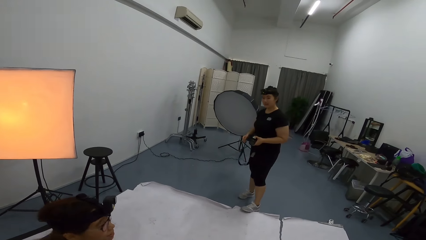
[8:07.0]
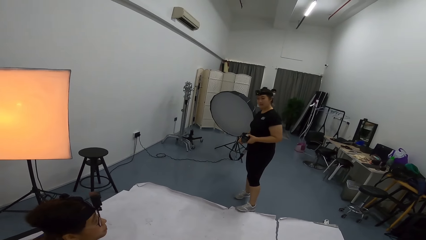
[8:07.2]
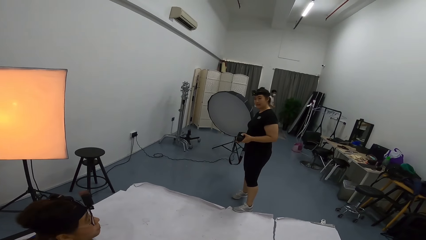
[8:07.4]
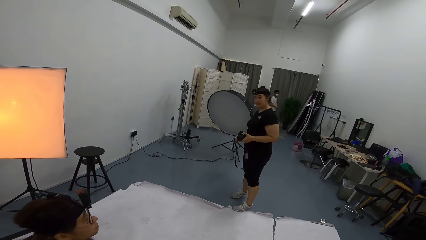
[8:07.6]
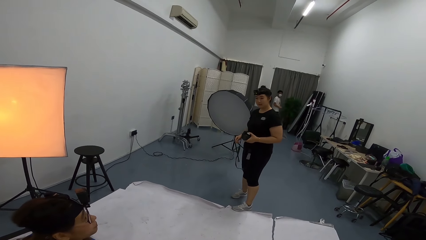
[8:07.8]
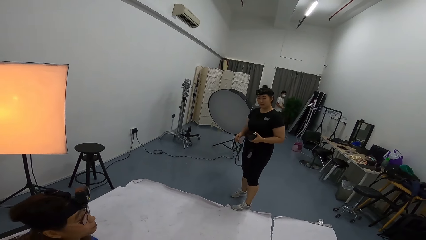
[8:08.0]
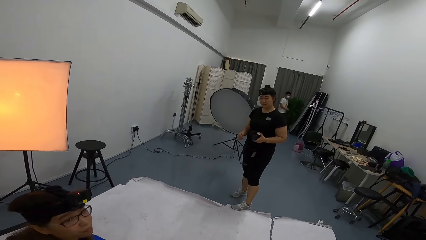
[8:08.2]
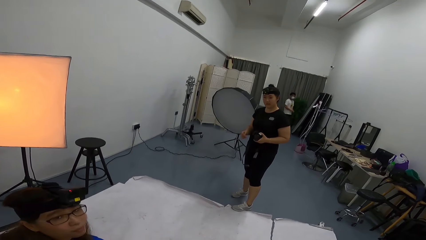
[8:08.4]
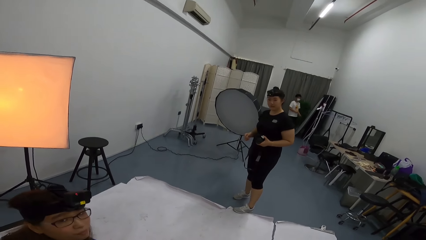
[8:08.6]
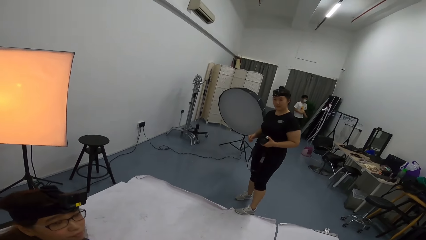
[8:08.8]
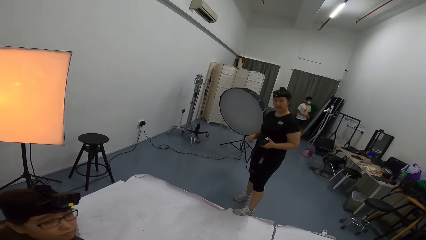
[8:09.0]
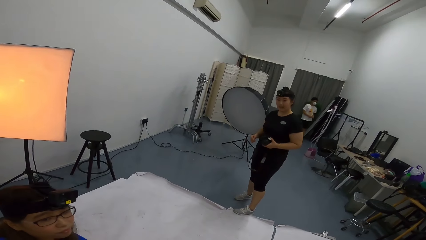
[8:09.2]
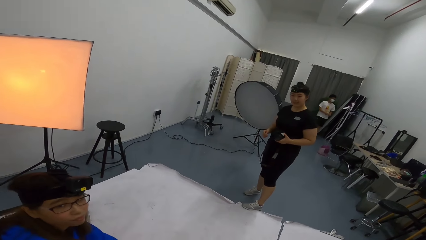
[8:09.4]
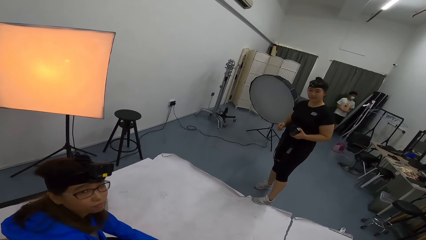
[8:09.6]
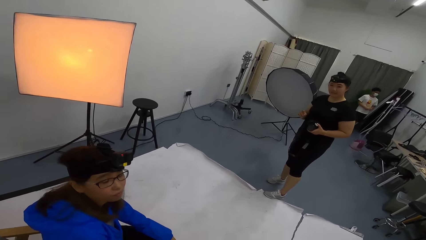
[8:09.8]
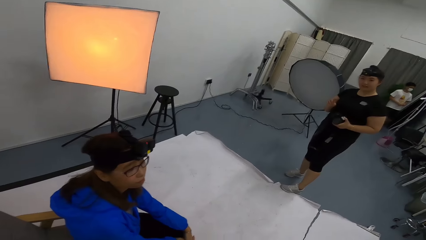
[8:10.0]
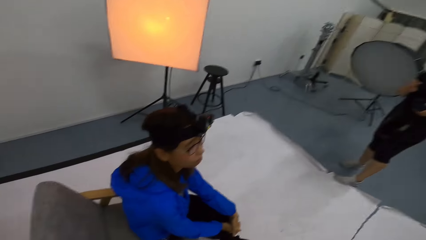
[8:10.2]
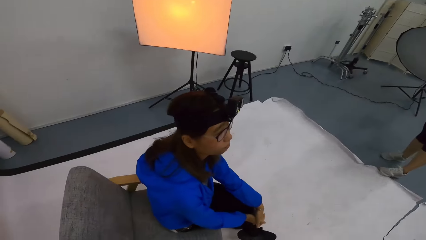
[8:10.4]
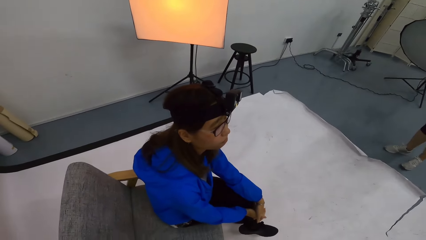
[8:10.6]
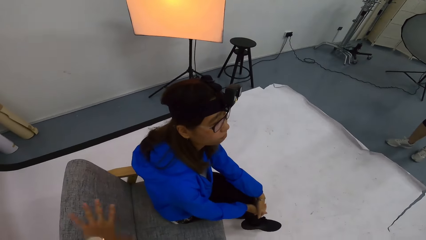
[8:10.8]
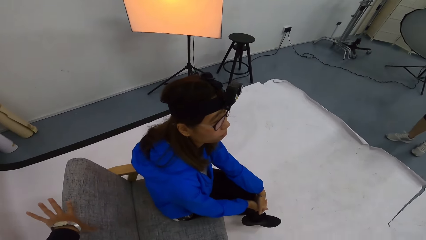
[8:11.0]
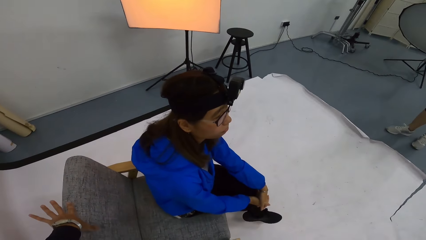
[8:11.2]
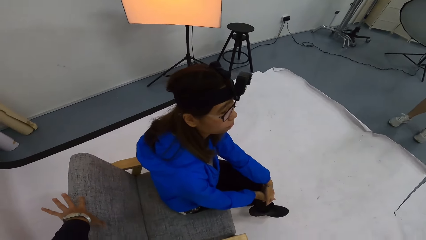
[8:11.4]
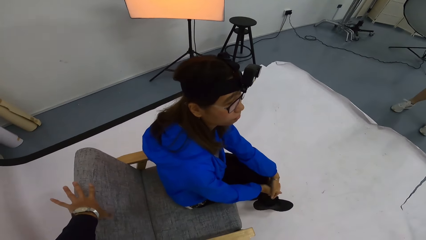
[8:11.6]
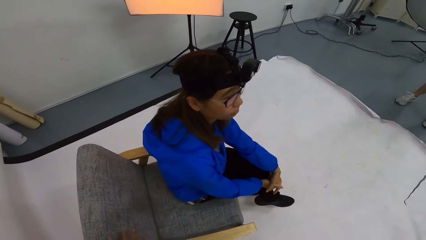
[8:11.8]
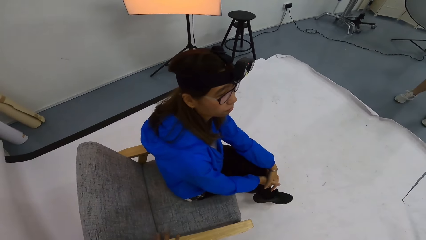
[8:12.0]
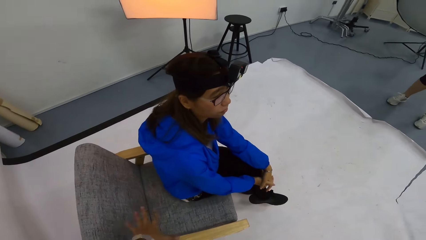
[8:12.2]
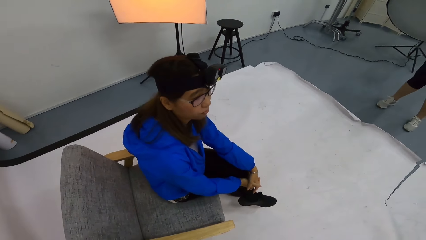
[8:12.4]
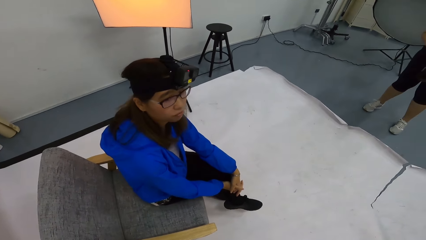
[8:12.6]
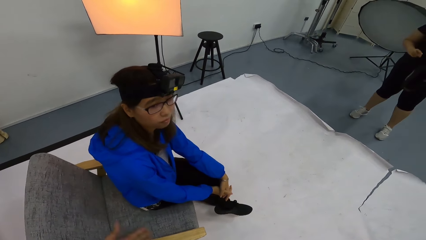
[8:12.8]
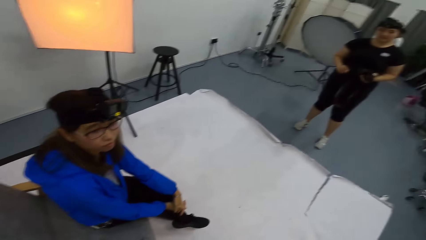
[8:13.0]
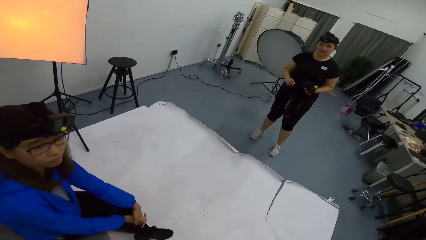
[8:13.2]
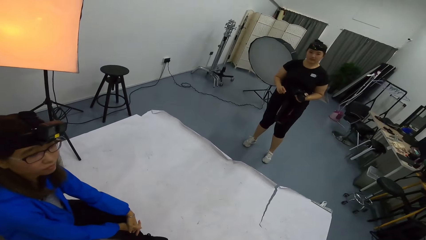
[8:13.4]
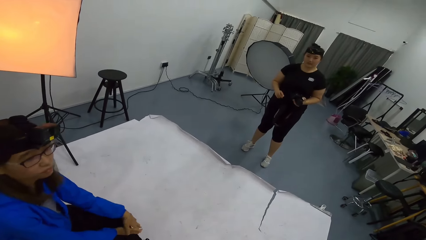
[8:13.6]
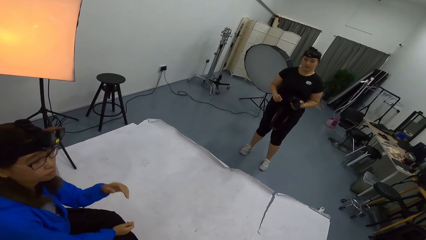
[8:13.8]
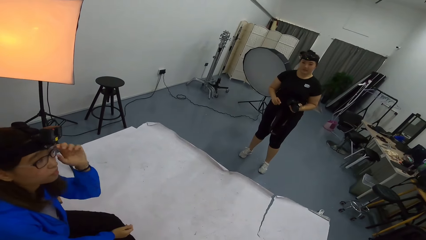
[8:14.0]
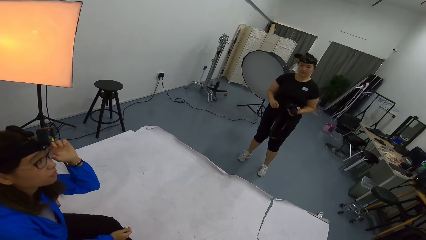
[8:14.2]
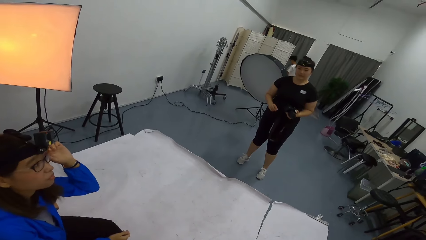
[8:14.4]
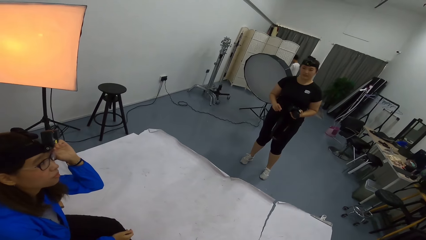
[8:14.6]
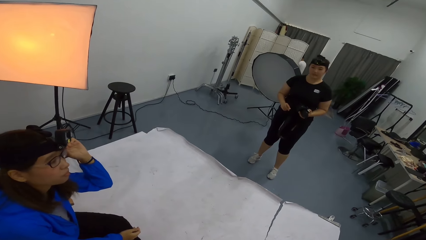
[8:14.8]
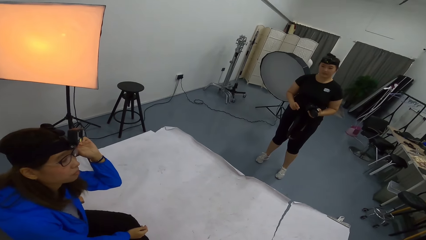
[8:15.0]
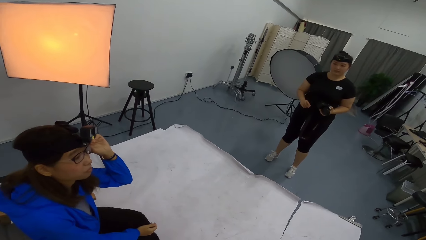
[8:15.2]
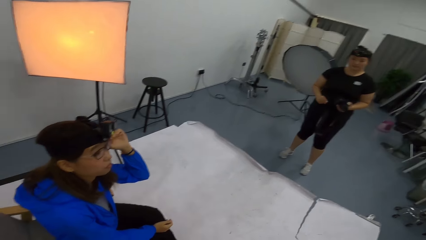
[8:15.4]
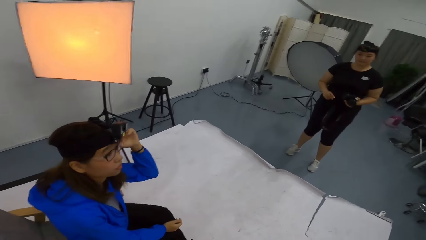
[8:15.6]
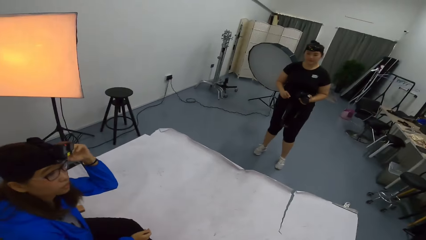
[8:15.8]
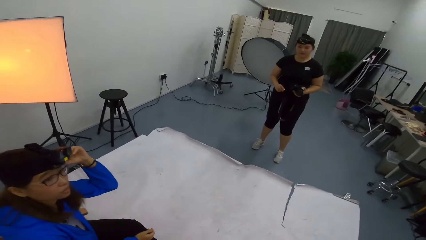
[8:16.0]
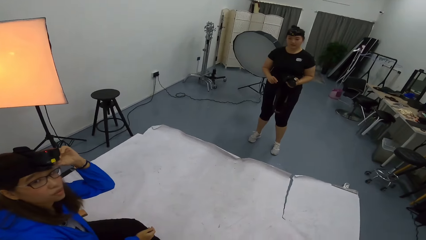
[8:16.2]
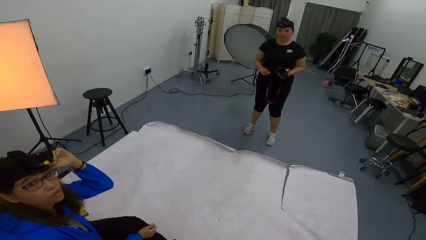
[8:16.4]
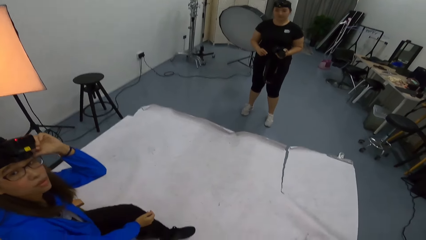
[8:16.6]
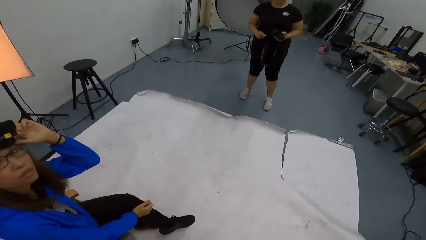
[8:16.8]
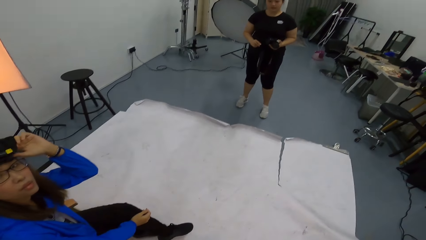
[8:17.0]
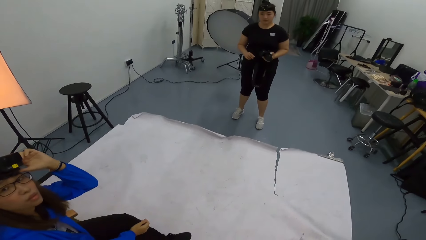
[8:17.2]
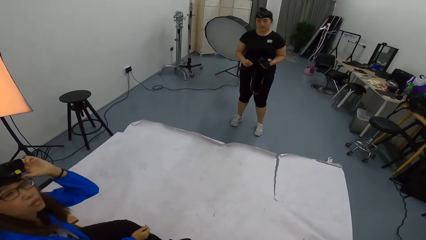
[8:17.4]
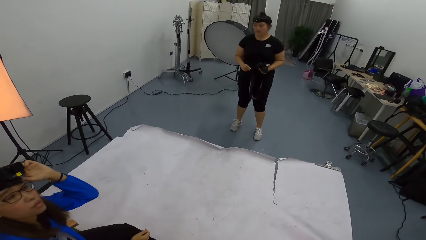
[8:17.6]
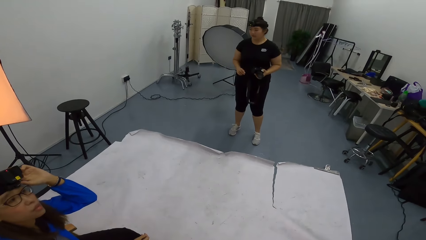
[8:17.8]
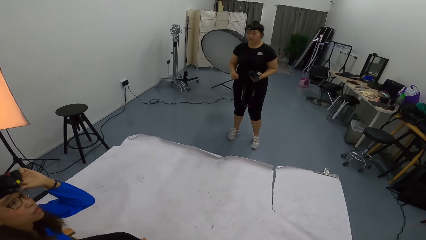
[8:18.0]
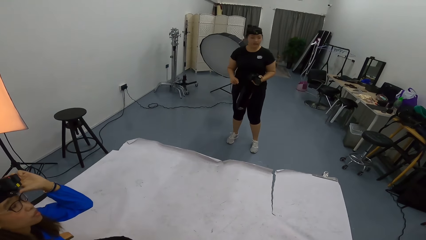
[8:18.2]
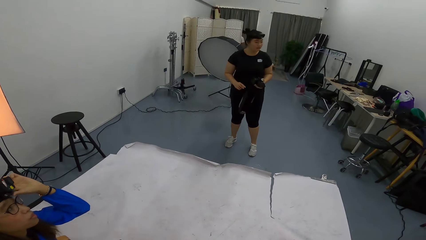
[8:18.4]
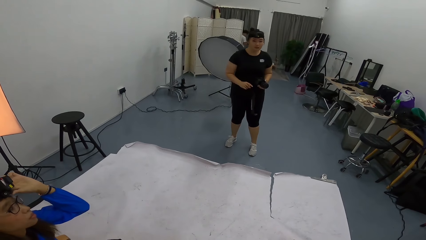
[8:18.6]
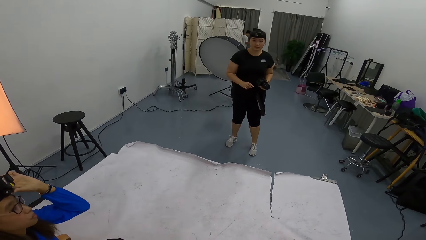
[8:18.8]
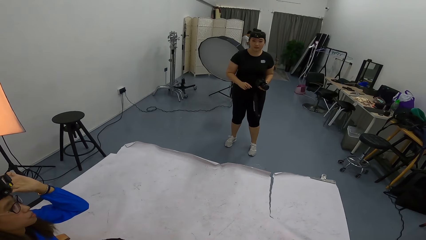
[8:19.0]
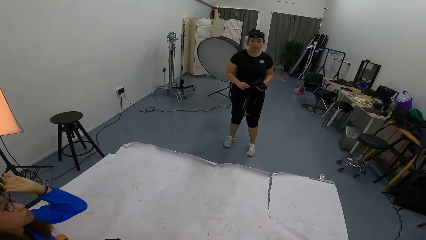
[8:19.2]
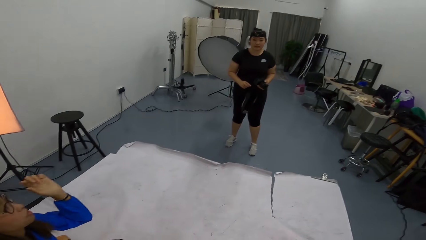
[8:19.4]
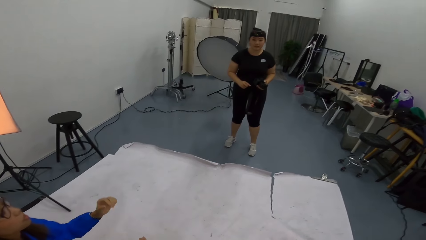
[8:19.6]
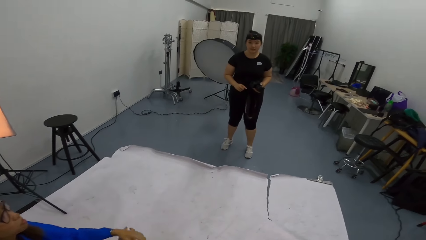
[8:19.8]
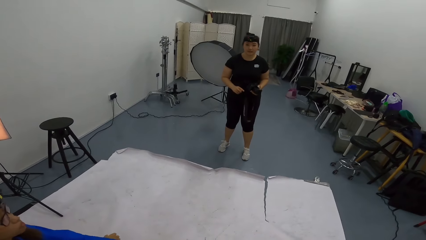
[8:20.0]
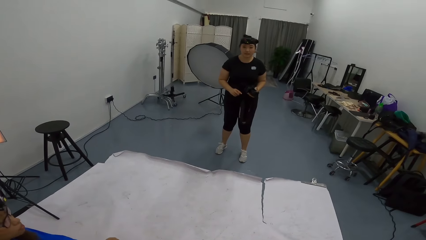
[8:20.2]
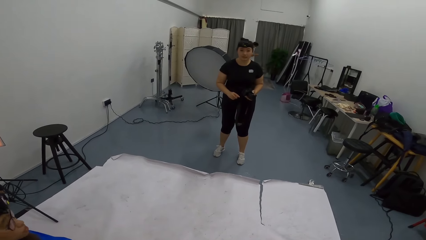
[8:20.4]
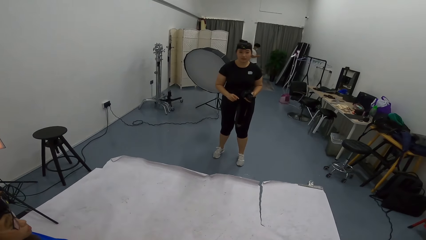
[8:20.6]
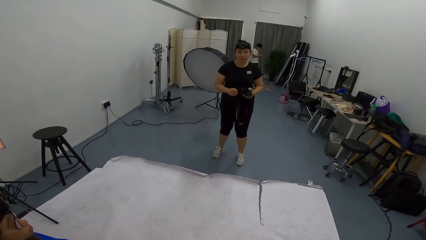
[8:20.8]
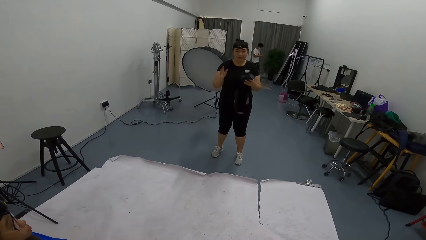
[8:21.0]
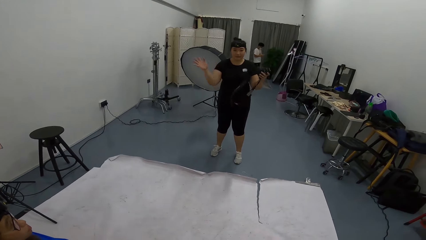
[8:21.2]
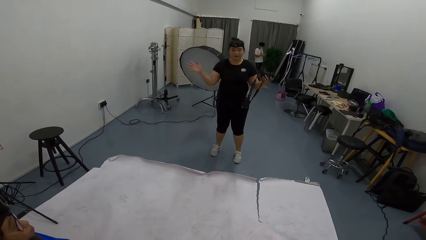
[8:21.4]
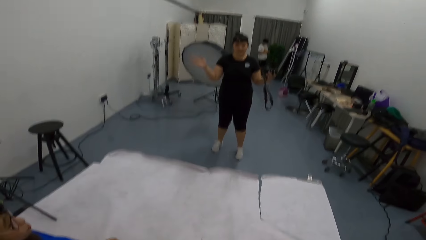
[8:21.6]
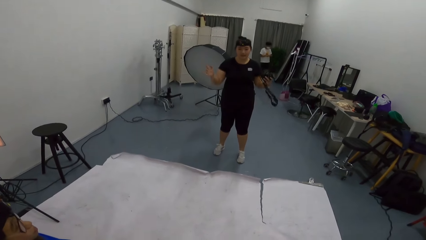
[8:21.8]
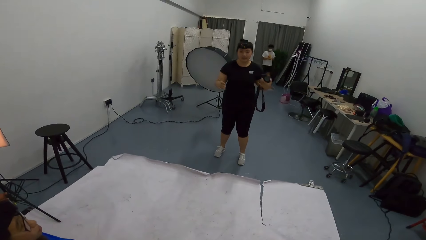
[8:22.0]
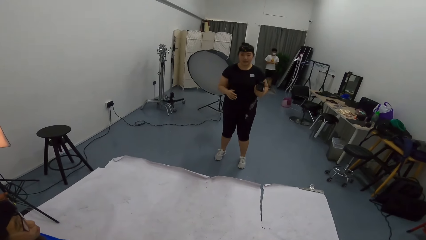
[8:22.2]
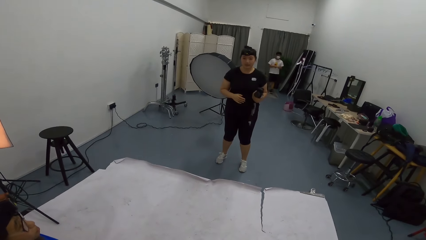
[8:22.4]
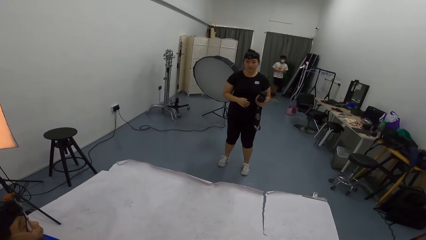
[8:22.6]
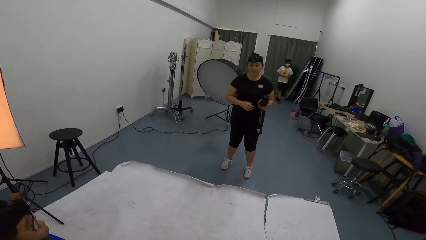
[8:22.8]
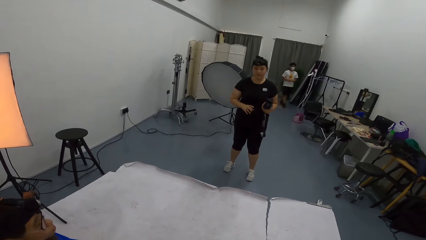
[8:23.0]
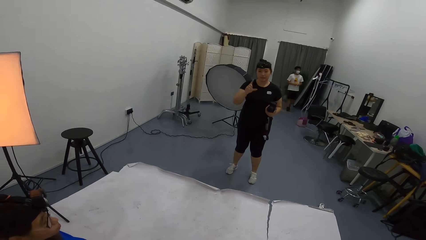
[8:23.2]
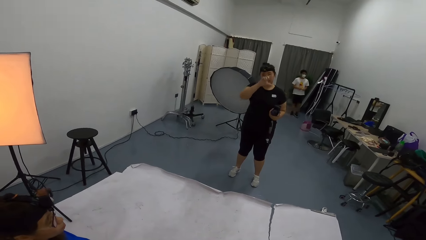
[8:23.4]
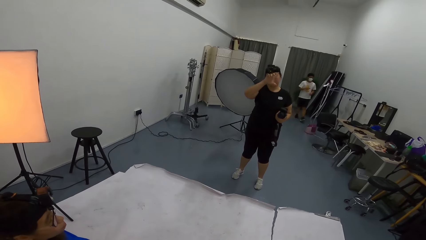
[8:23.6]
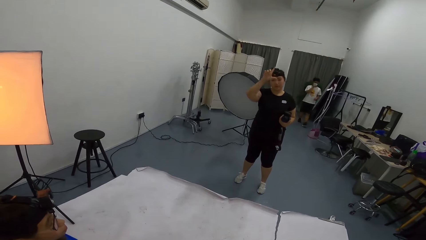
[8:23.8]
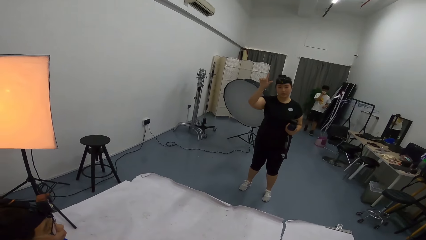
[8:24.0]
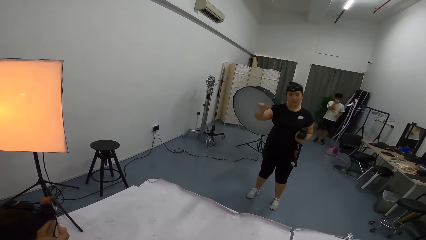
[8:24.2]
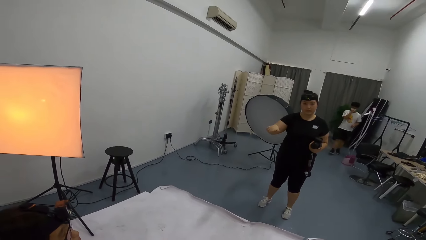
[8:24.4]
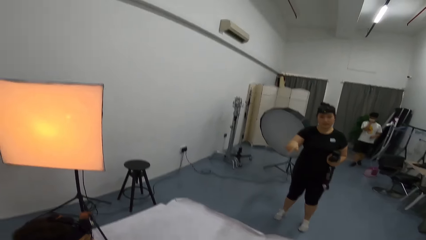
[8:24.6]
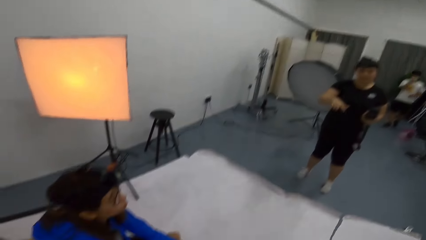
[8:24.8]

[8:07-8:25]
A woman speaks to the camera wearer. Another woman speaks to the first woman. The camera wearer speaks to the other woman. The first woman touches the hair with the left hand. The camera wearer speaks to the other woman. The other woman speaks to the camera wearer. The camera wearer speaks to the other woman. The other woman speaks to the camera wearer.
